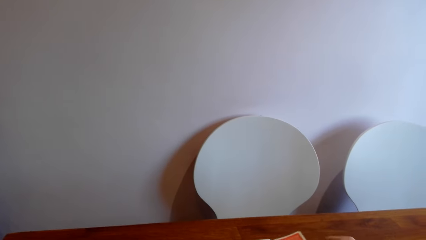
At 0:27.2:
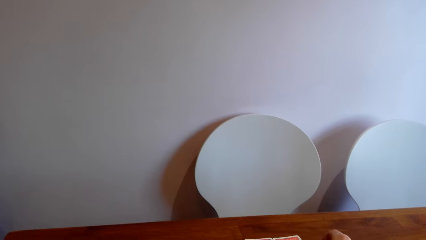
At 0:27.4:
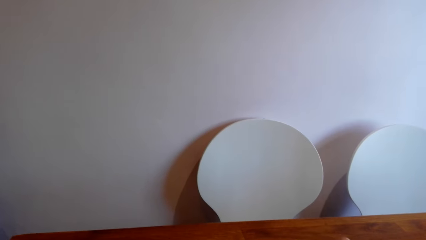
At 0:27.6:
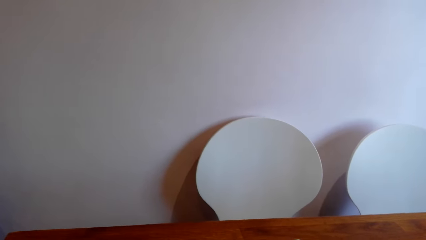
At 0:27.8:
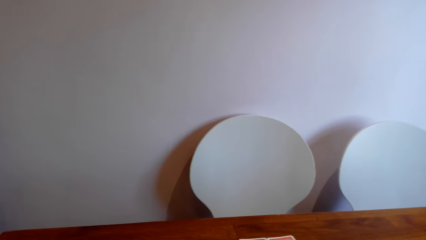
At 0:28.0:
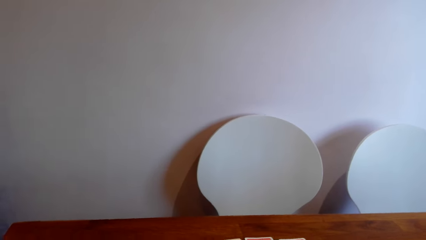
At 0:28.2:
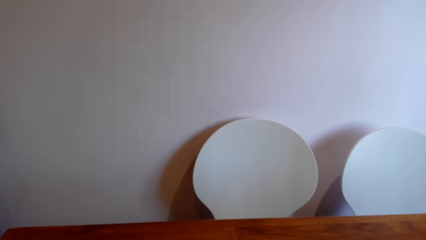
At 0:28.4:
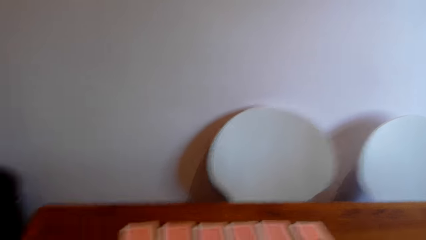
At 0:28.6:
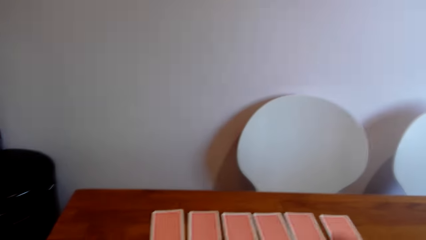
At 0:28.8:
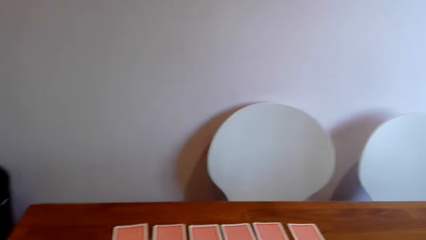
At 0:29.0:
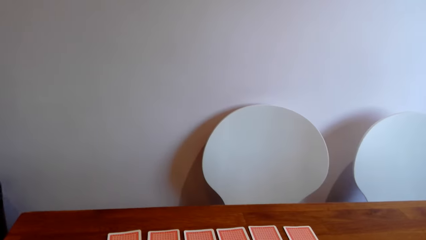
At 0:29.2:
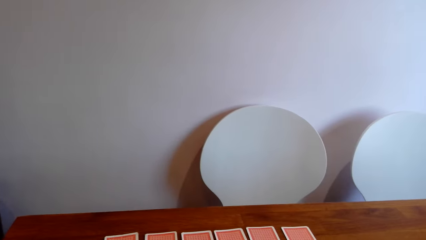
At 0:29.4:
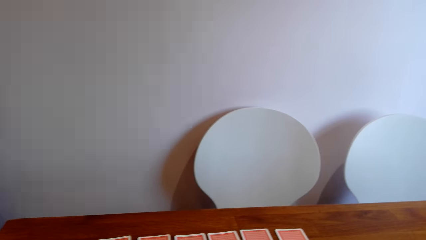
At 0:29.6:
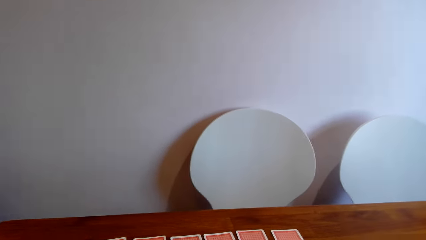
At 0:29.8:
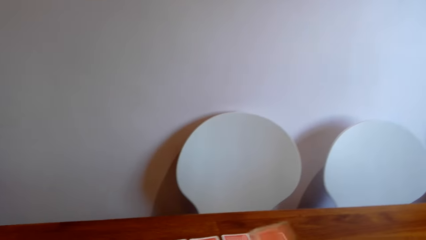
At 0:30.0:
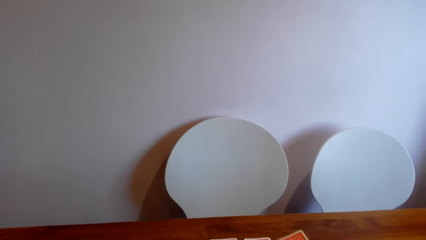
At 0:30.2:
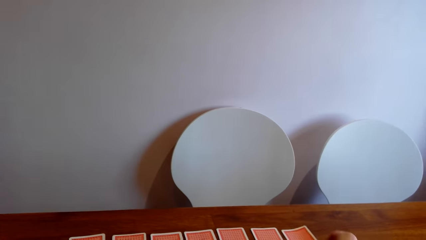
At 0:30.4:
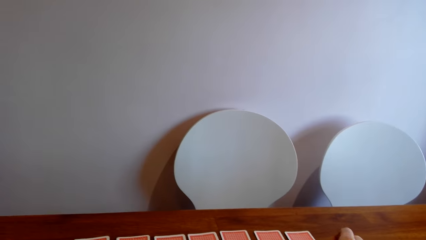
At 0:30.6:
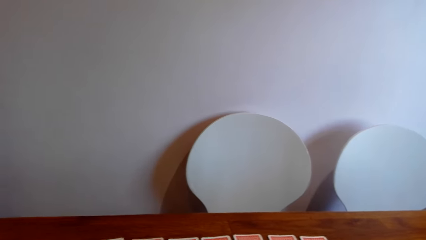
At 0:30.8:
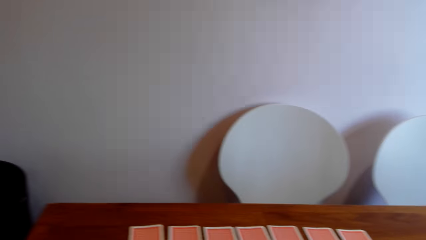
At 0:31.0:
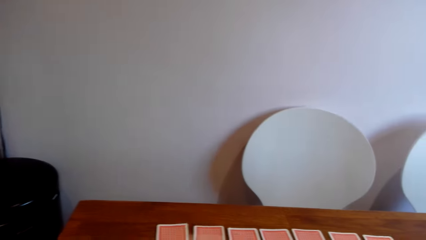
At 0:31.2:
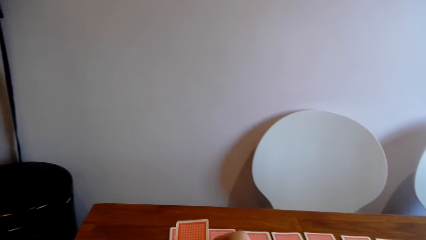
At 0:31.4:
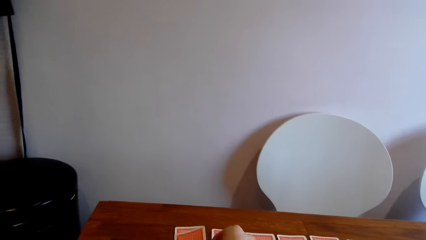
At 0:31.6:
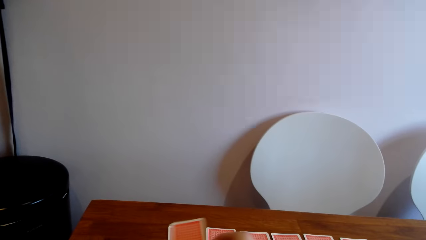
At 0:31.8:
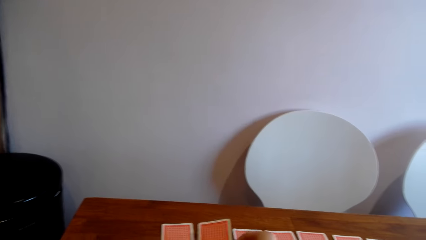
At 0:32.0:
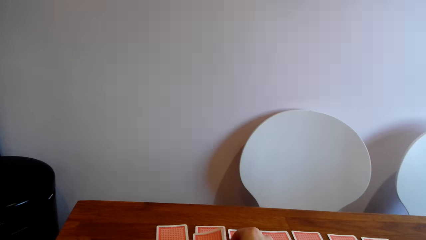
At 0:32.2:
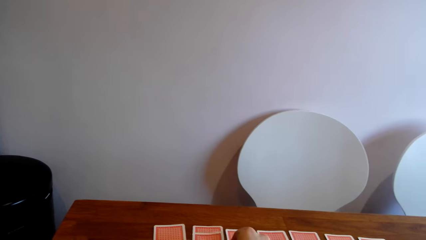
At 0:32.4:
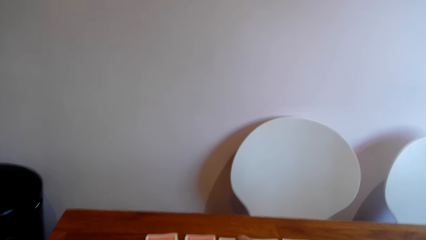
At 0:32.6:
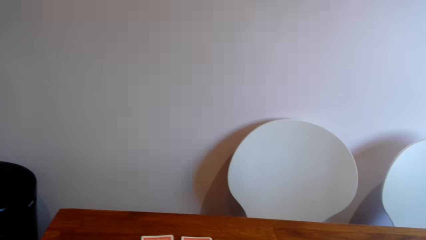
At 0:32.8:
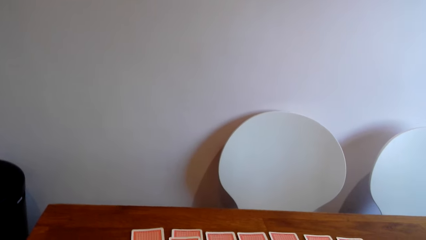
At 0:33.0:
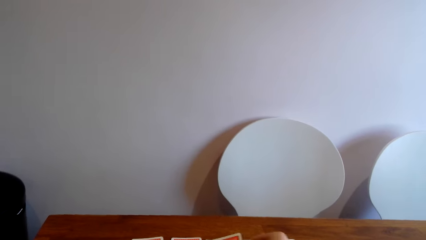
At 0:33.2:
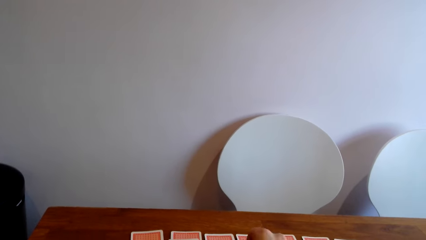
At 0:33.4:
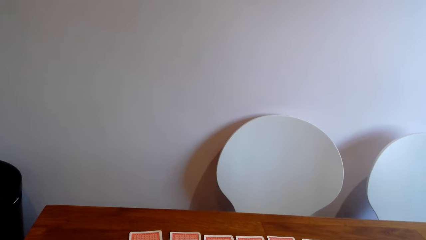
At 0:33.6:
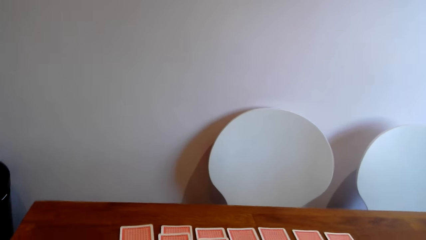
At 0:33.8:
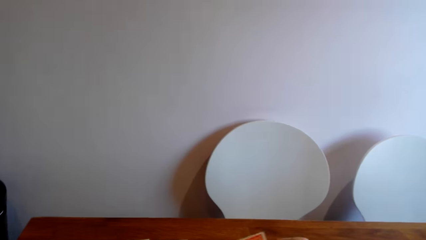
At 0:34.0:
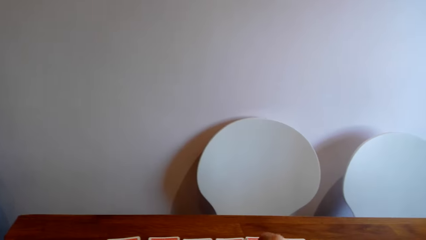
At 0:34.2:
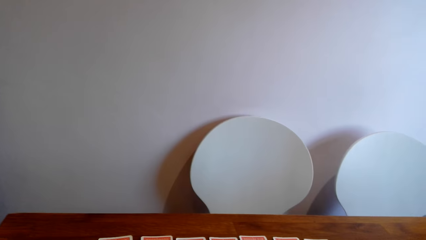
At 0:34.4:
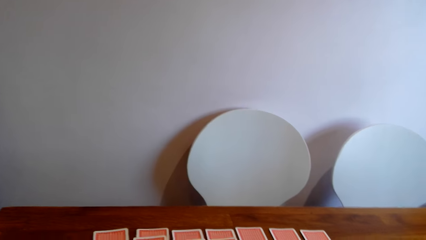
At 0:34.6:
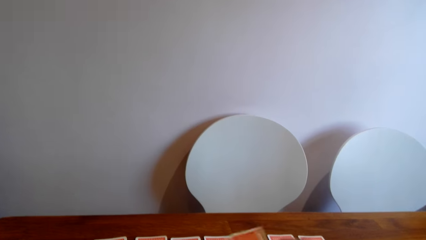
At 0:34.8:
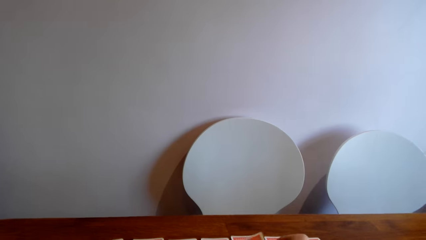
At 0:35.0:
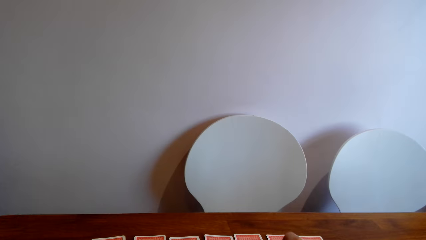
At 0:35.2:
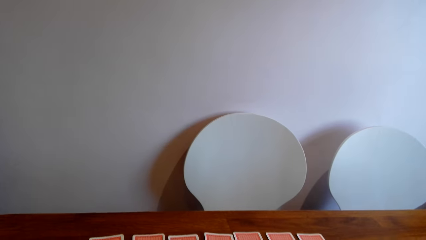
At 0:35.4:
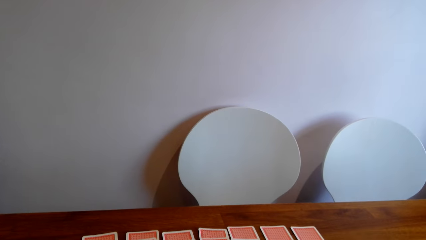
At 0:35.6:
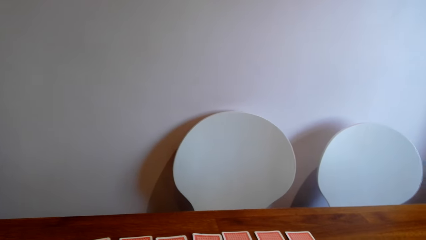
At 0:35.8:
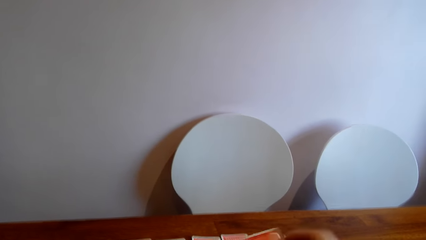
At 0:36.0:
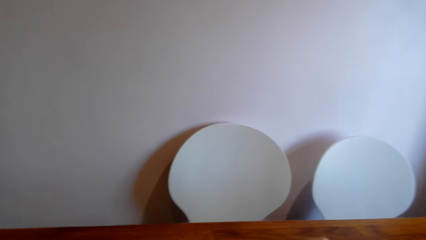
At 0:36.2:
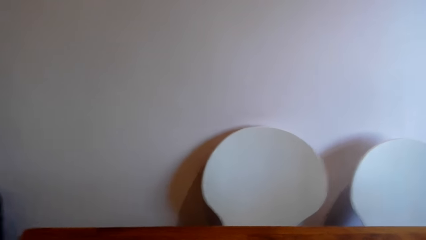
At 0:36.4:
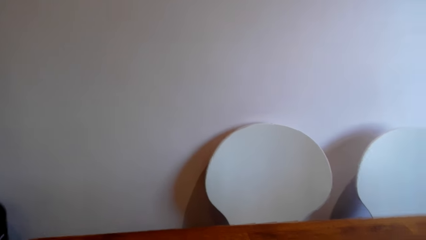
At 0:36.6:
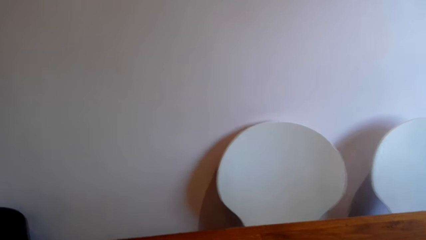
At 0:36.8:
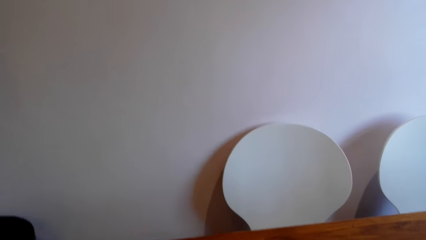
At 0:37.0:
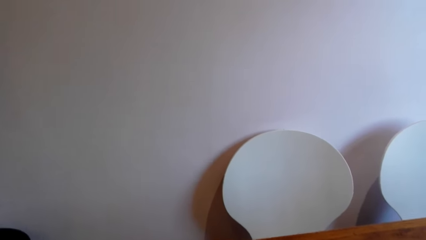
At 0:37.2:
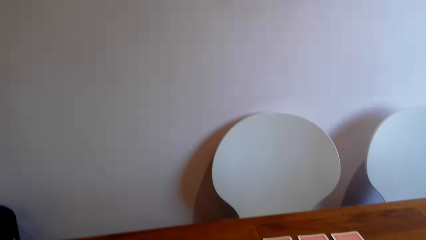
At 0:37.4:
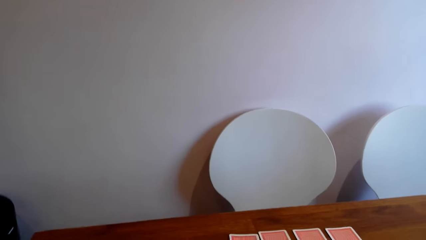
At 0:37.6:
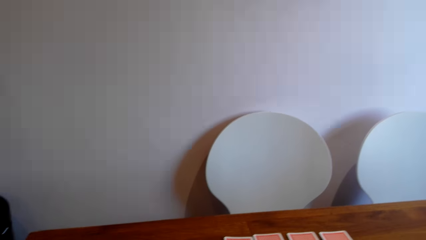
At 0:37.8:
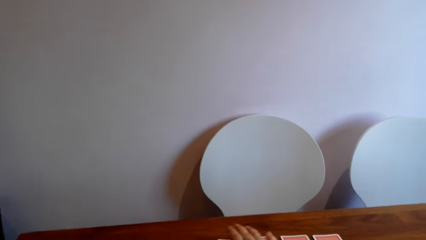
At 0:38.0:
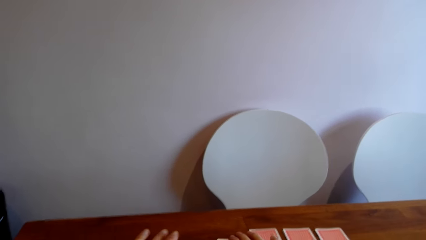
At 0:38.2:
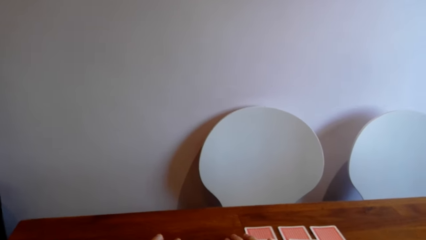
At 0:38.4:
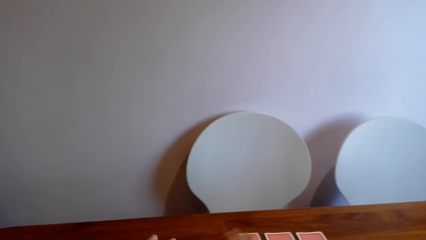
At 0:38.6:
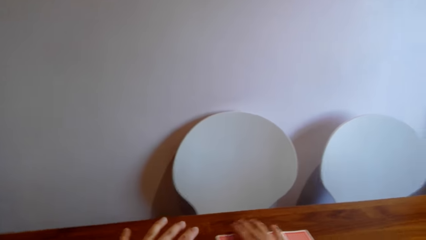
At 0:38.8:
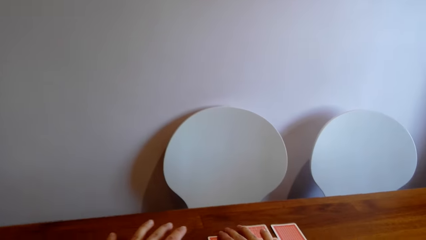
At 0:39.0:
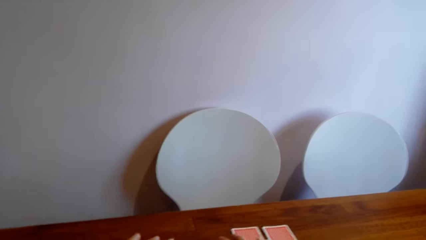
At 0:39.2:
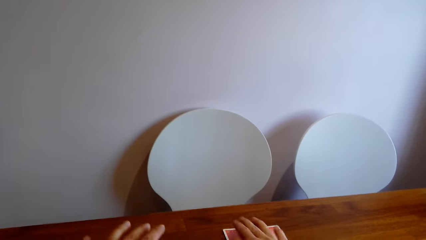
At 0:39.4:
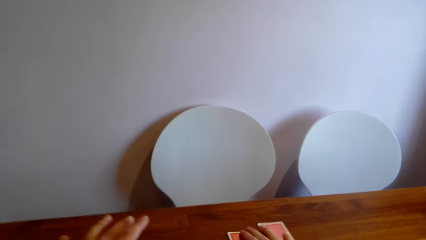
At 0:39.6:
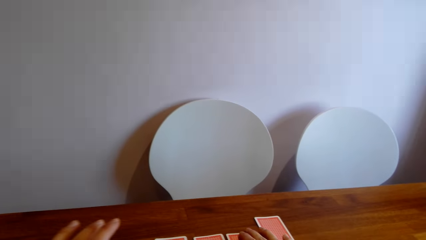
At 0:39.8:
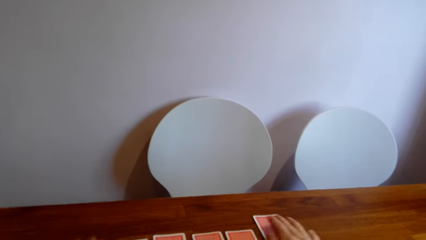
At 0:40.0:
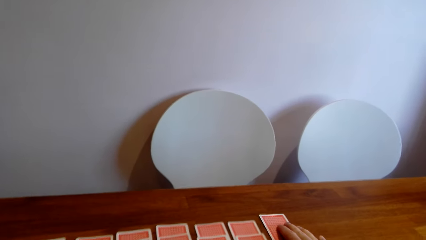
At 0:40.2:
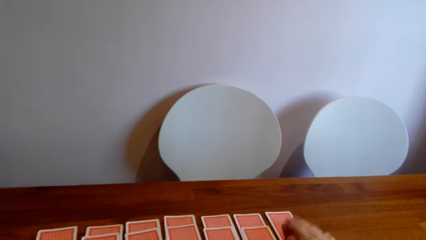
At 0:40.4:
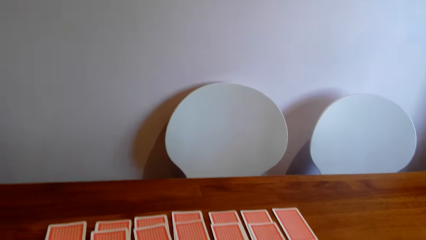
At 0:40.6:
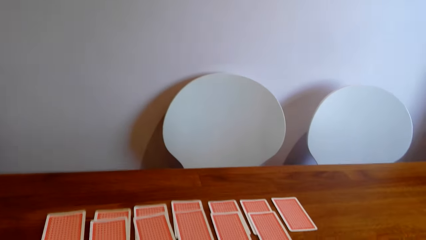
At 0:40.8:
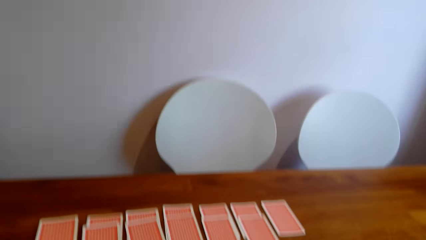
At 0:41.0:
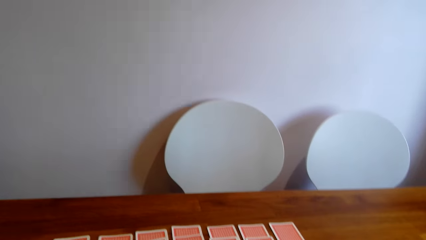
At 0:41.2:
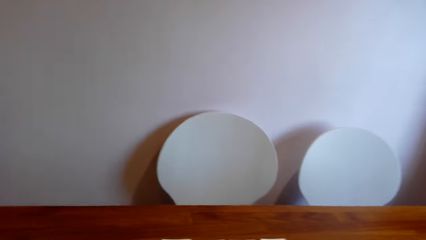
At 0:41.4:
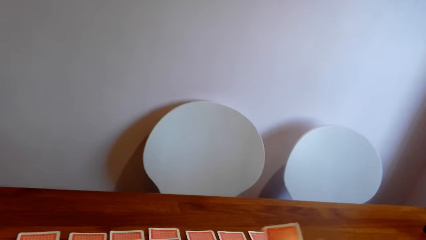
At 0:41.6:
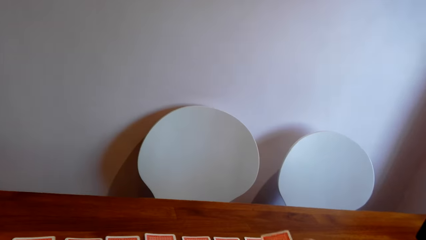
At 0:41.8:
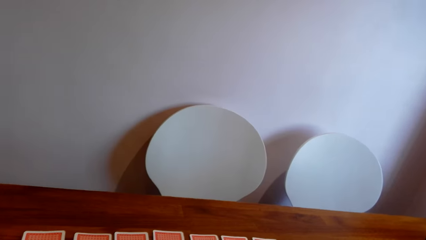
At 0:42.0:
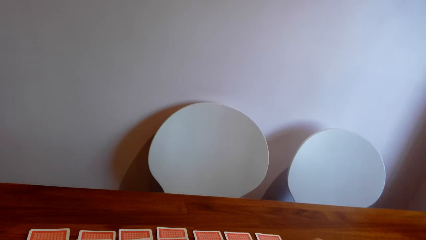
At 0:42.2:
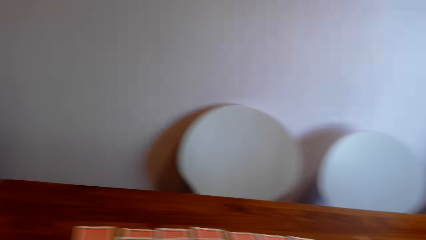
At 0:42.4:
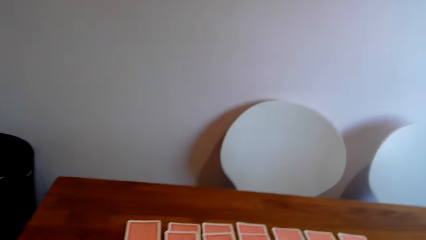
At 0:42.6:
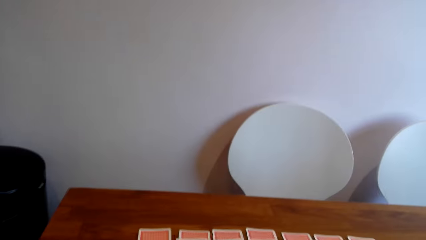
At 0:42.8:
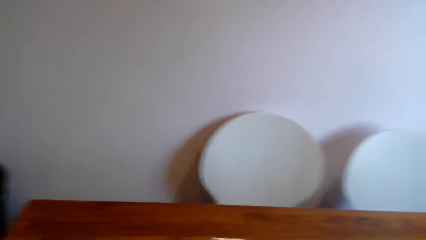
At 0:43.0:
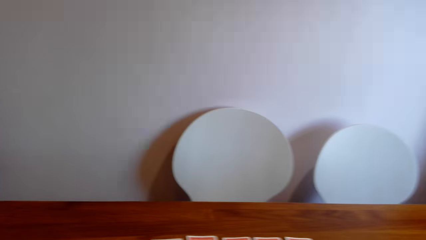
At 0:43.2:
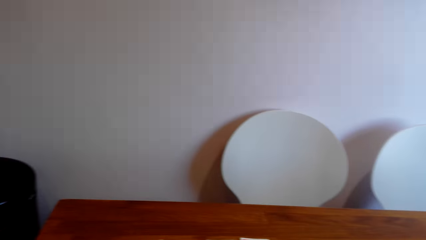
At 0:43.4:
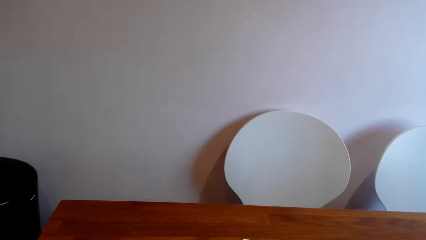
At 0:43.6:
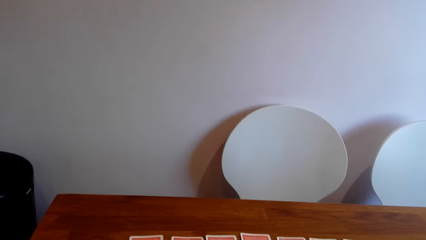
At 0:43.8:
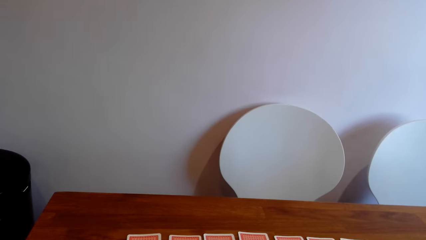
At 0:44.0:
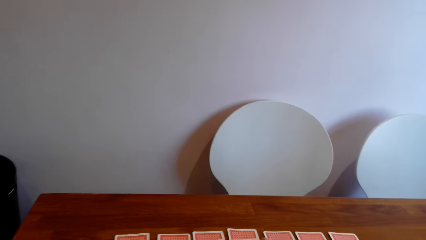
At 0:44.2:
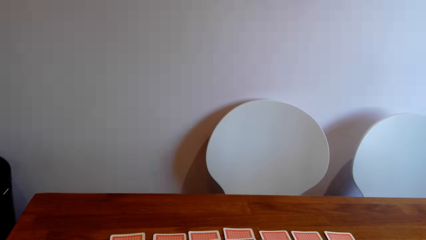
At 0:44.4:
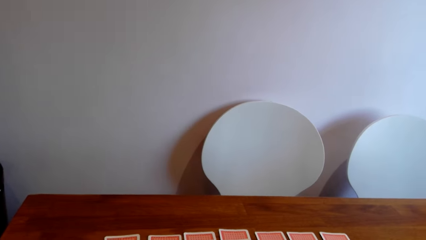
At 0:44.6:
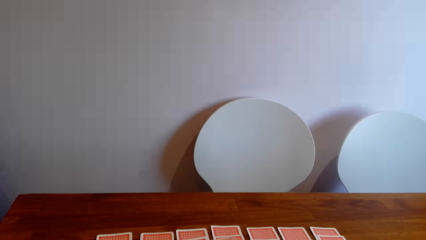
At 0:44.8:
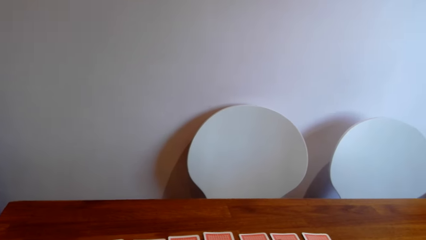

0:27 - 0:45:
The camera wearer puts a card on the table repeatedly. They pull cards. They put a card on the table.
